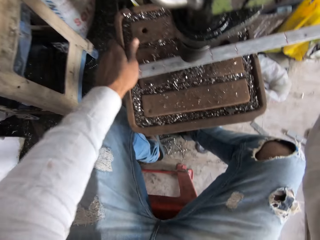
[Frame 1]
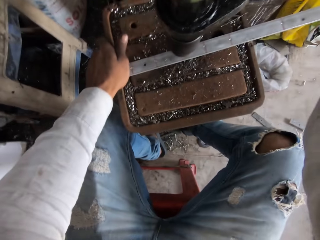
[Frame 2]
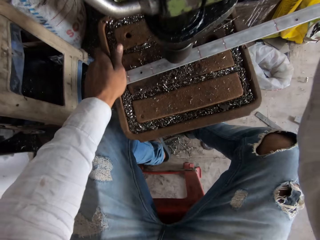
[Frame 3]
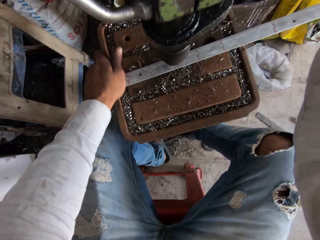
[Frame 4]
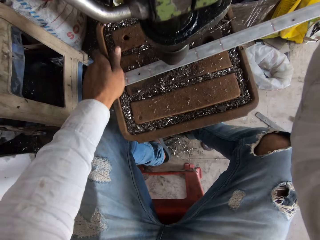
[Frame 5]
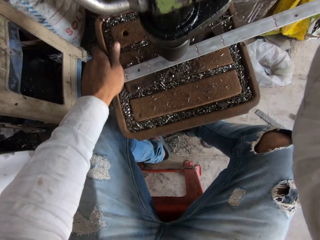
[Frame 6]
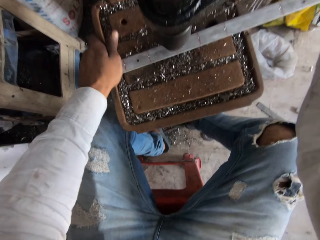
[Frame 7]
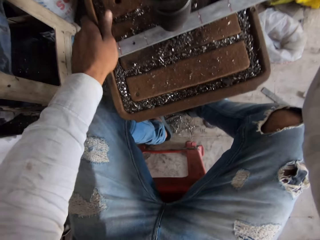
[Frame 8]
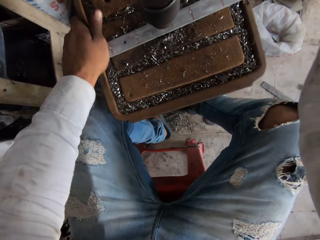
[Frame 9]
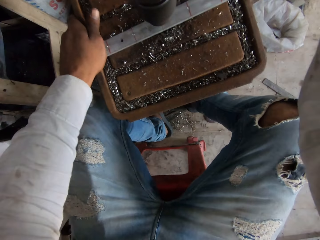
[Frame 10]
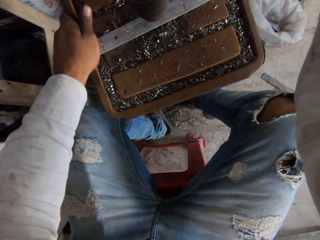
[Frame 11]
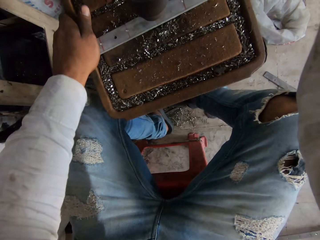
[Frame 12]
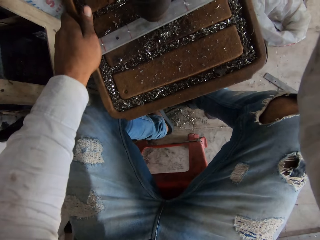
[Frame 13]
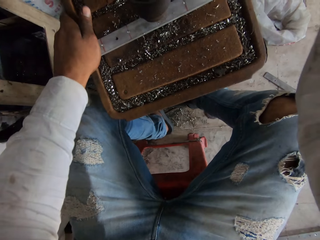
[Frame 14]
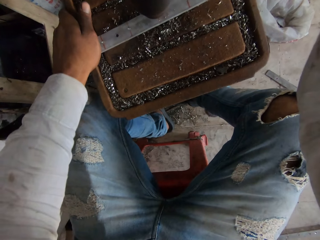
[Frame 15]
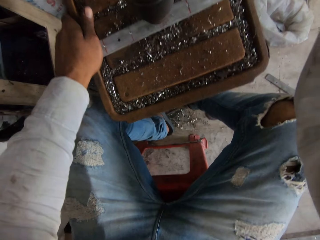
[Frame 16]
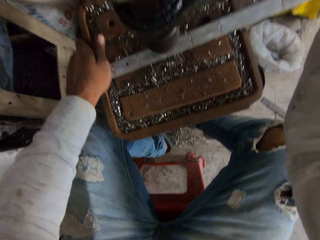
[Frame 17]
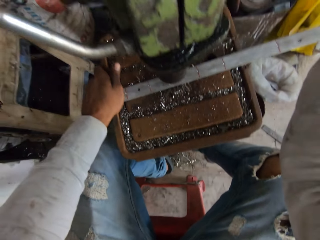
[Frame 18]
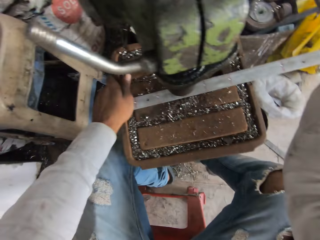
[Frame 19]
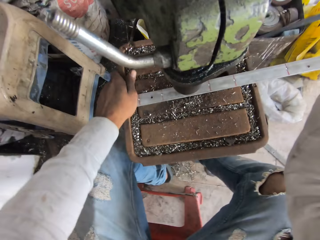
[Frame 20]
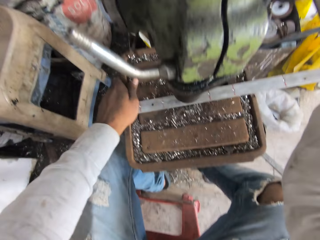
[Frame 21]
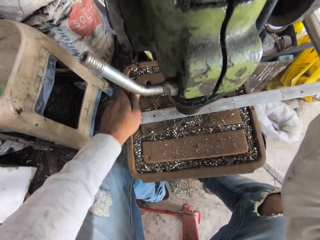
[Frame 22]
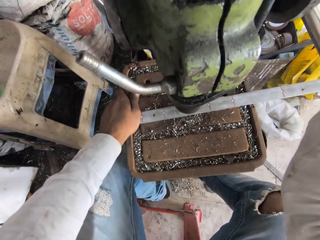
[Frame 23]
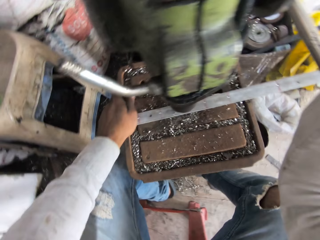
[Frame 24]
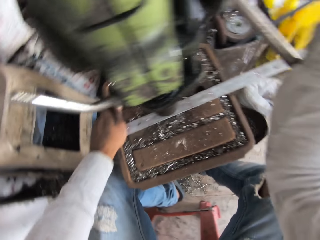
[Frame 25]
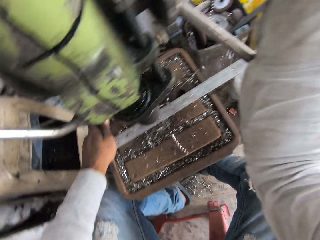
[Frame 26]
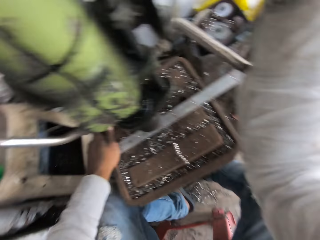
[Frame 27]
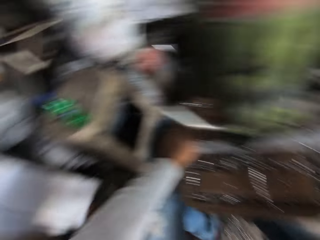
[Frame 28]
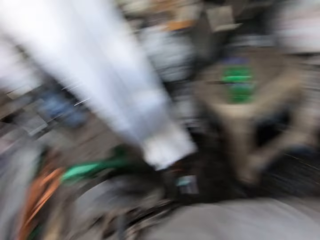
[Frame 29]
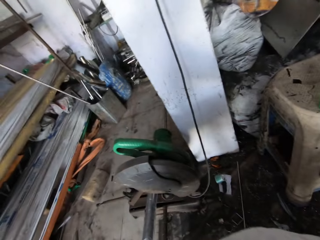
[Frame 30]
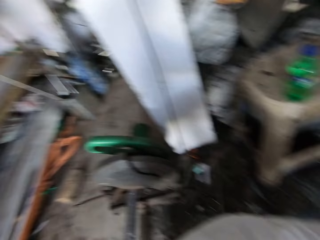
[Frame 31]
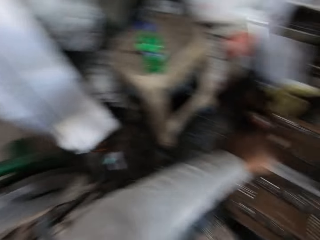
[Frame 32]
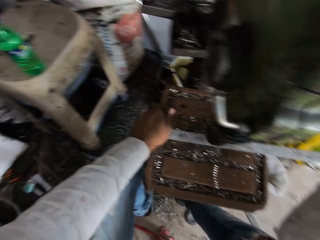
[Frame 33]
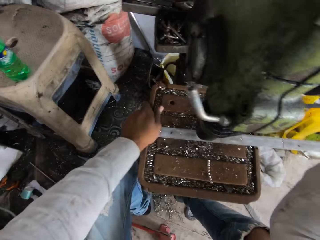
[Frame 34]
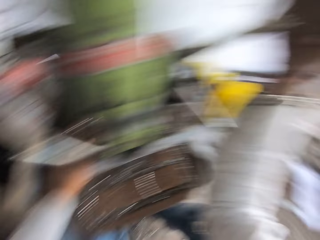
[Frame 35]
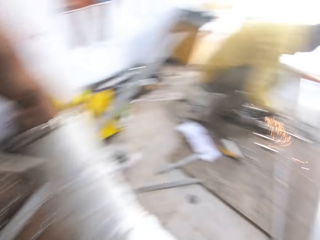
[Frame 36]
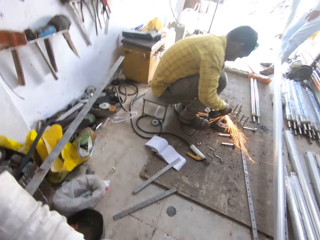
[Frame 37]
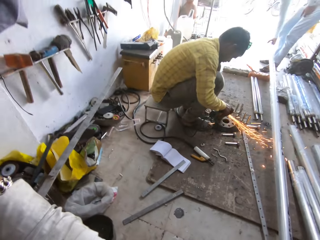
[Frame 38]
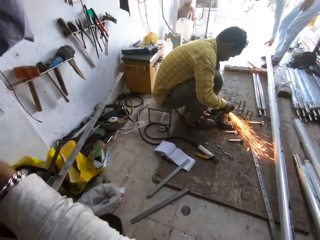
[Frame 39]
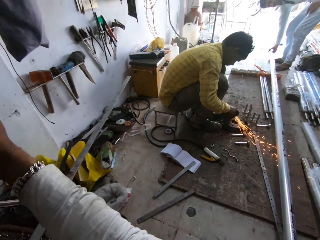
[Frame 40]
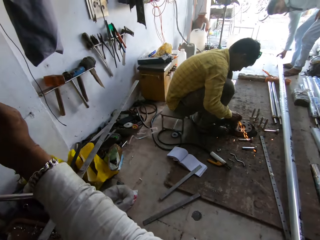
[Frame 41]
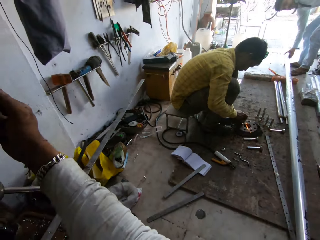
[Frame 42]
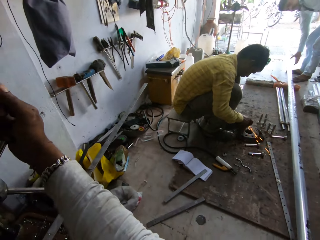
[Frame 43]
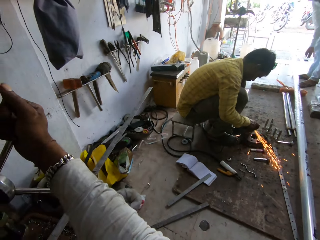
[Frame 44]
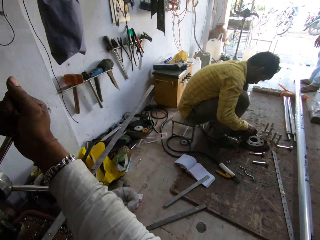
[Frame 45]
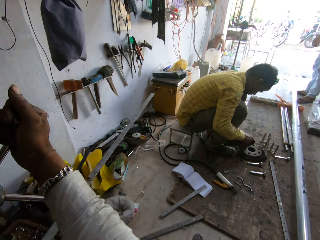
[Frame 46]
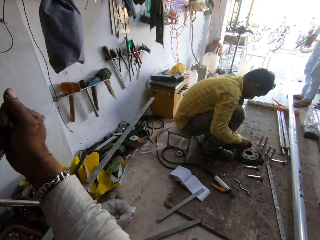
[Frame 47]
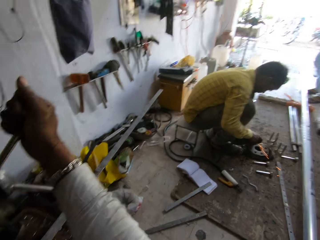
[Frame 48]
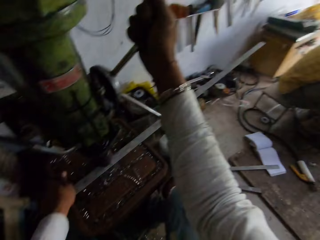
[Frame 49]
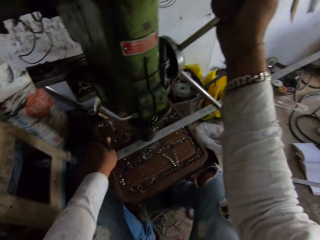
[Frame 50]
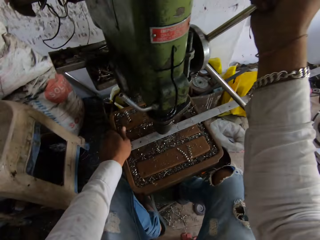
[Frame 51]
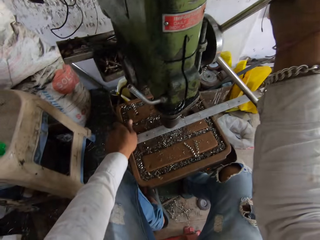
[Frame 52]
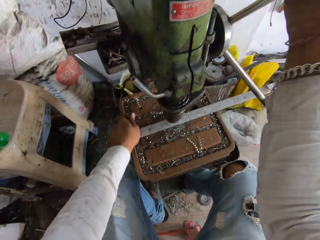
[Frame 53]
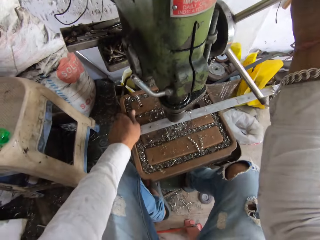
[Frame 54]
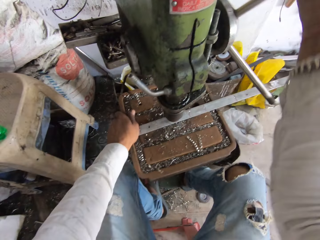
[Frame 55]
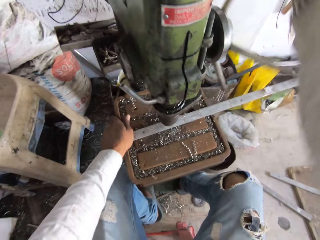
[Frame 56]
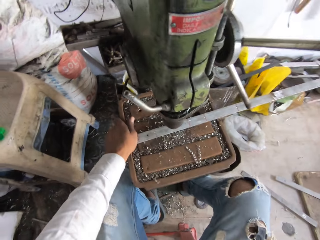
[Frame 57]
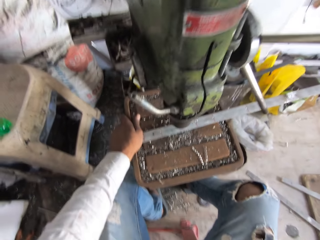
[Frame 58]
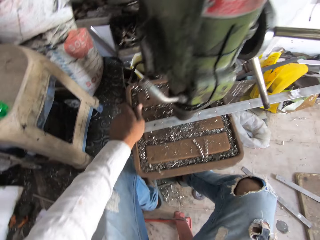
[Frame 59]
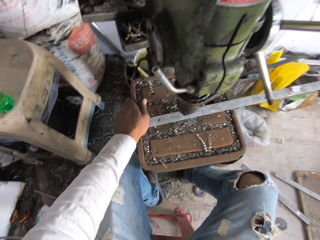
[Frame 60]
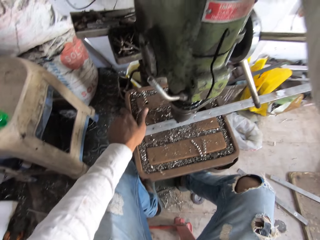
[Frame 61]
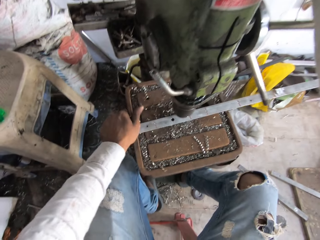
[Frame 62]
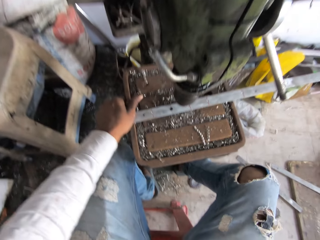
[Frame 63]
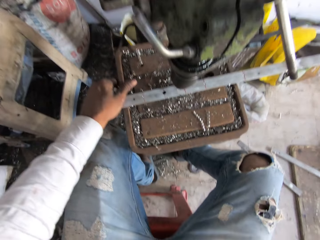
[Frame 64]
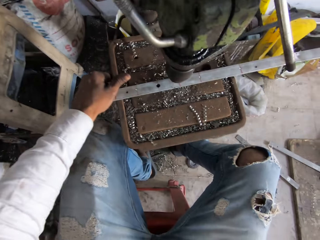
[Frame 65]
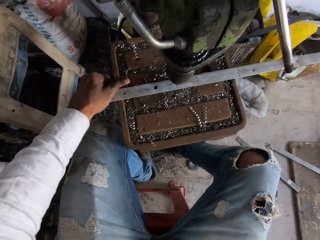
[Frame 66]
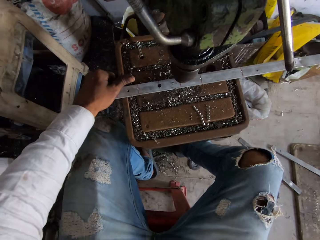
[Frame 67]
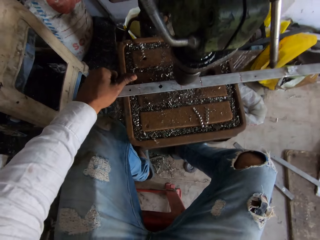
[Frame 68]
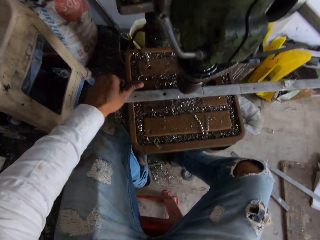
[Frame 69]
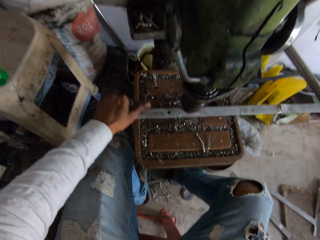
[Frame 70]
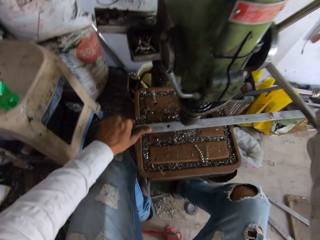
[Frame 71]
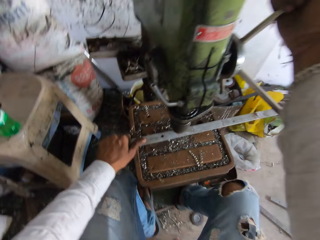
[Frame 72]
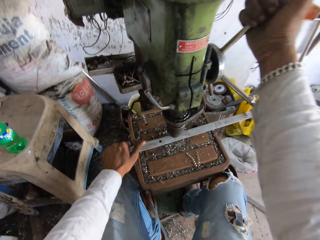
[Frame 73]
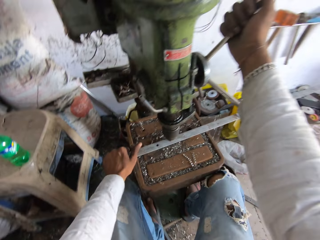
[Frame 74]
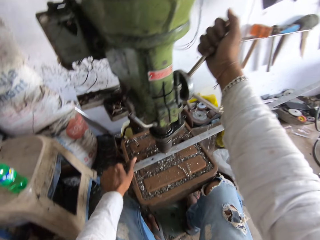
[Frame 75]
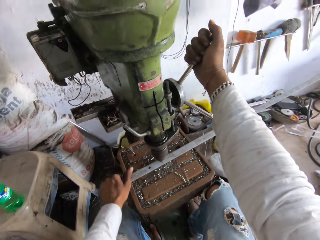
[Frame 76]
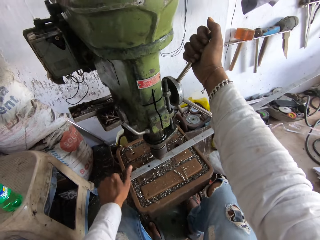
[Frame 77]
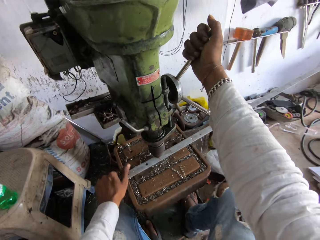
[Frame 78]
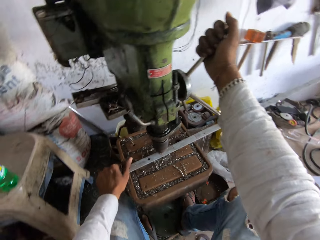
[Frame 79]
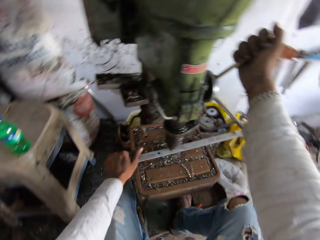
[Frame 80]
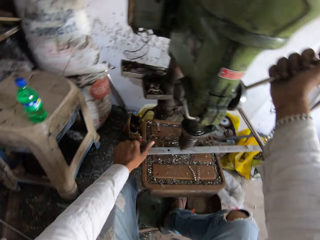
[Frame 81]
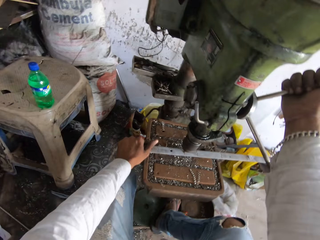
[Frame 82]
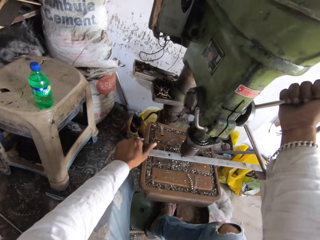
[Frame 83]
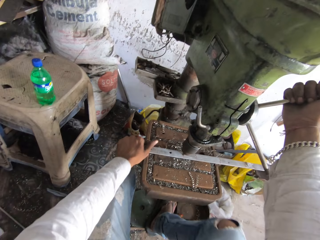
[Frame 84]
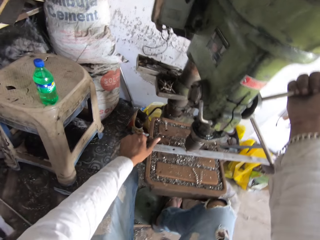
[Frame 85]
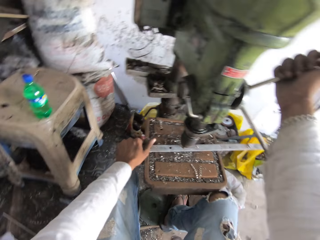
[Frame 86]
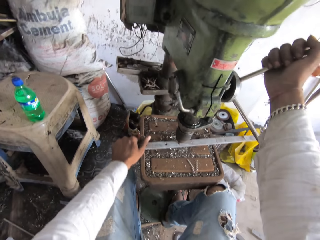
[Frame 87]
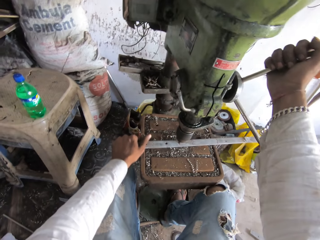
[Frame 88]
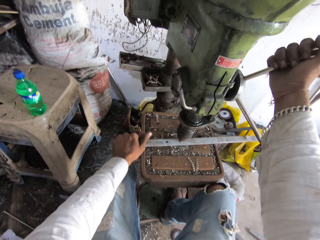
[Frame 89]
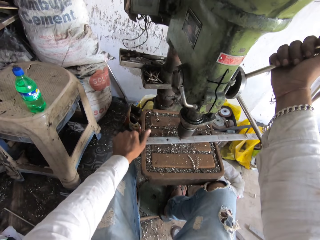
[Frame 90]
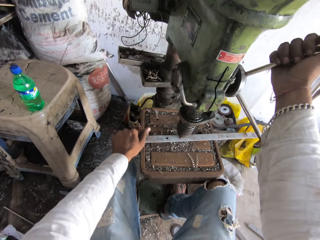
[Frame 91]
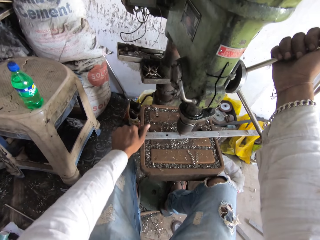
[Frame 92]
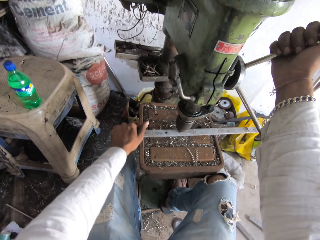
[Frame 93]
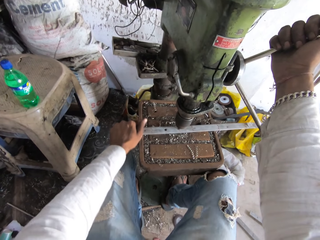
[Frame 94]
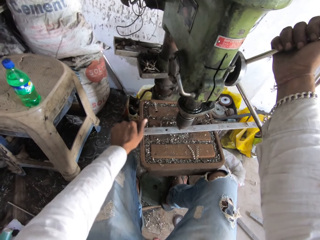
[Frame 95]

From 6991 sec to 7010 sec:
The camera wearer looks around the workshop. They turn the hand wheel with the right hand. They drill the hole into the metal with the pillar drill.

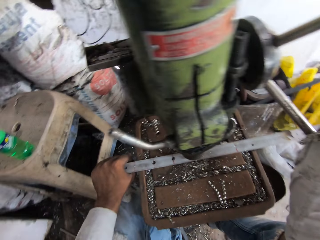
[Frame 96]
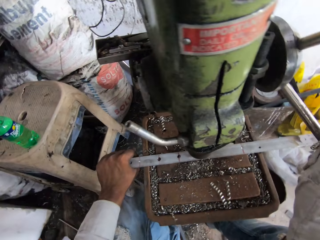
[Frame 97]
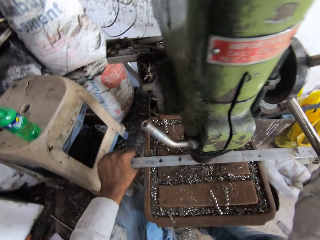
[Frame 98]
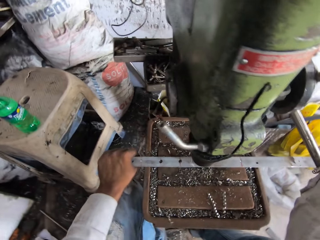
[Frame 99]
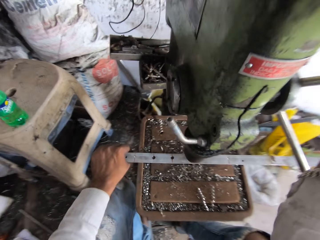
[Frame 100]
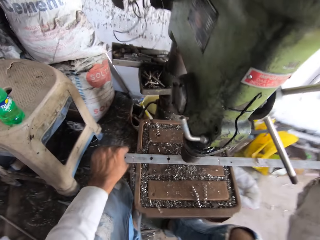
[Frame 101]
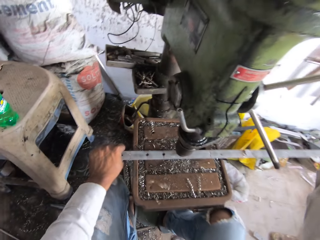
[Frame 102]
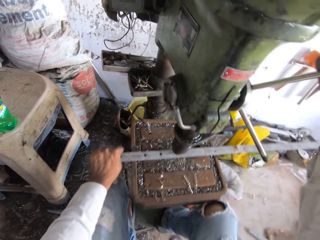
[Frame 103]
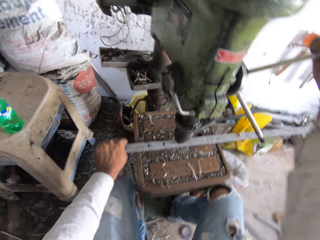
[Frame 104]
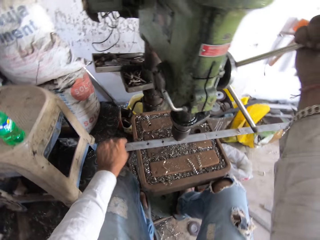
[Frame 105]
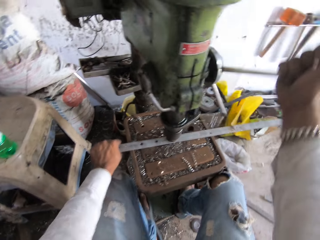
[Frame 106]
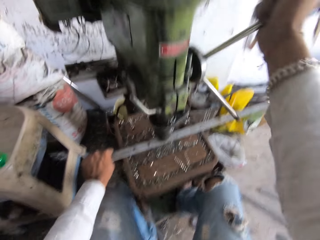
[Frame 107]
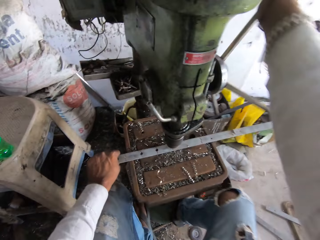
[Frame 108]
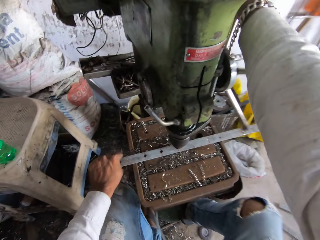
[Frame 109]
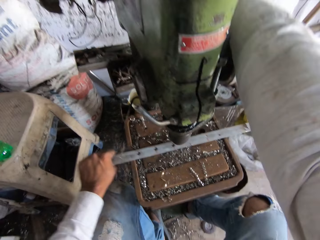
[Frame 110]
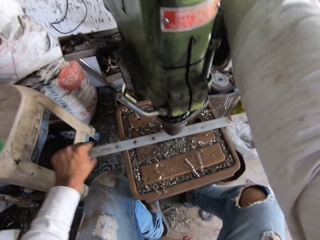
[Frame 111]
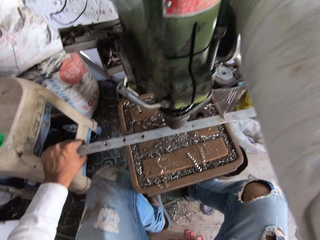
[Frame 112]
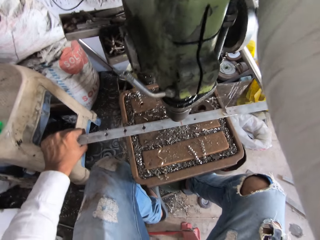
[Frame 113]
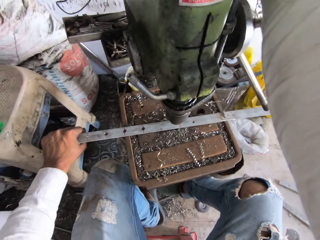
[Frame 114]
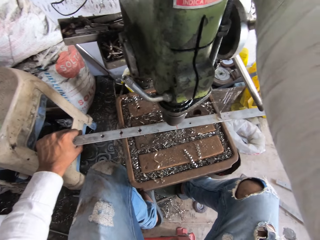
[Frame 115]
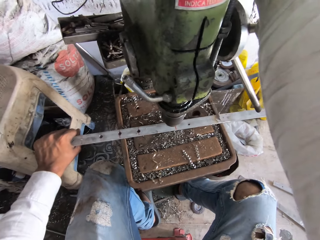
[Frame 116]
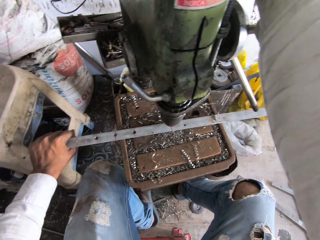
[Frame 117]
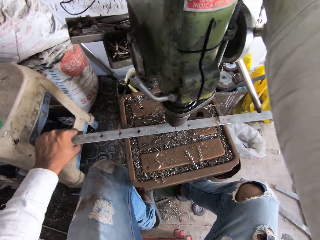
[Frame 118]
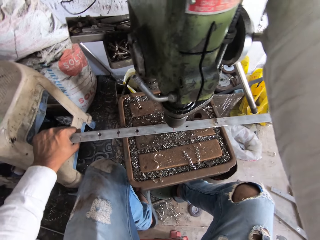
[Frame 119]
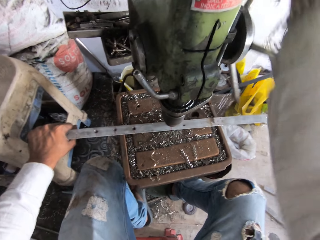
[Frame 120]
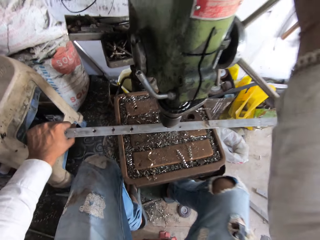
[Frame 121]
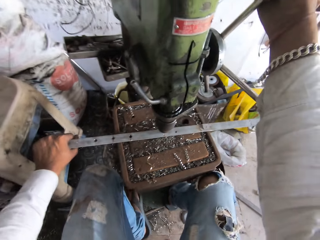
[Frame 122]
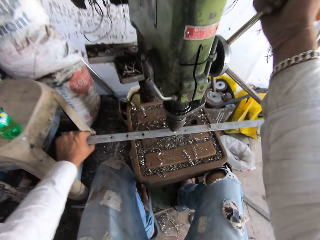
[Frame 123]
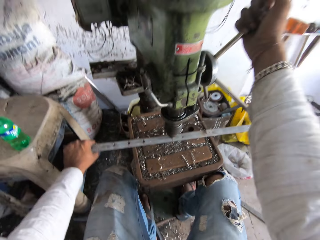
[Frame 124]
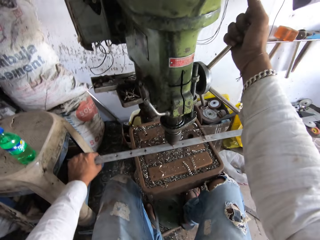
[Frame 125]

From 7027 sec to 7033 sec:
The camera wearer turns the hand wheel with the right hand. They move the metal on the stool. They turn the hand wheel with the right hand. They drill the hole into the metal with the pillar drill.
